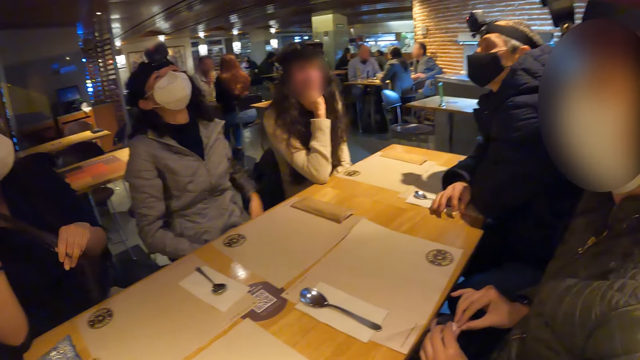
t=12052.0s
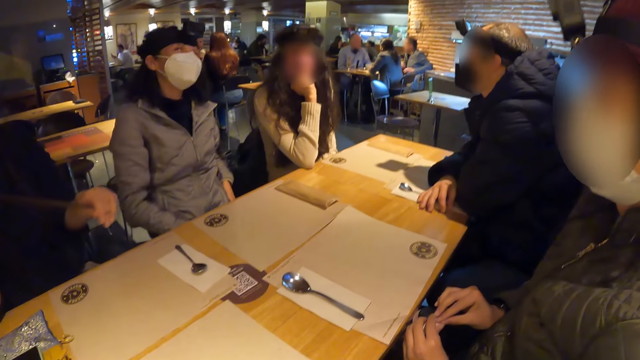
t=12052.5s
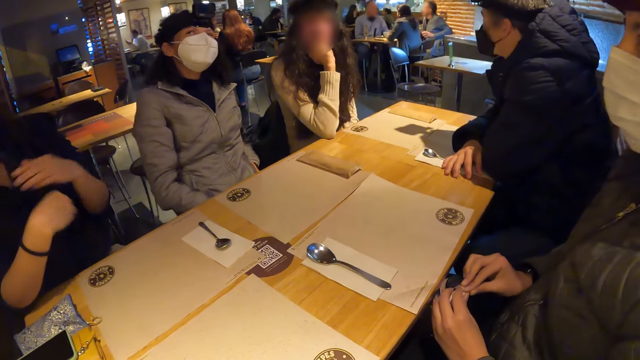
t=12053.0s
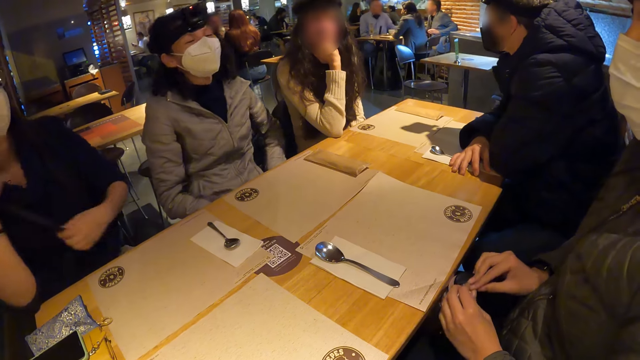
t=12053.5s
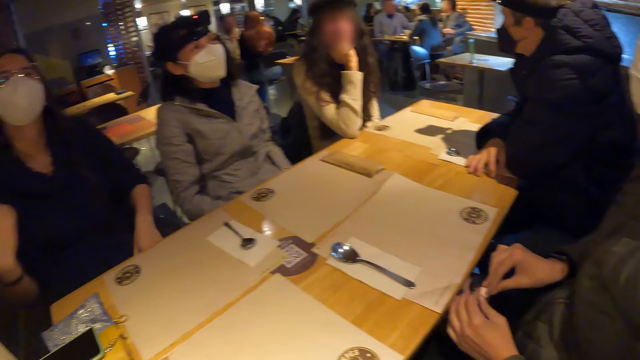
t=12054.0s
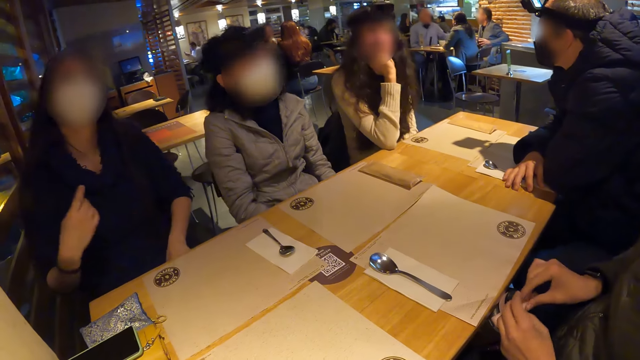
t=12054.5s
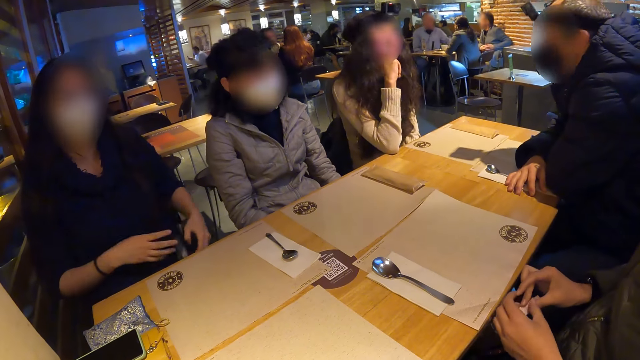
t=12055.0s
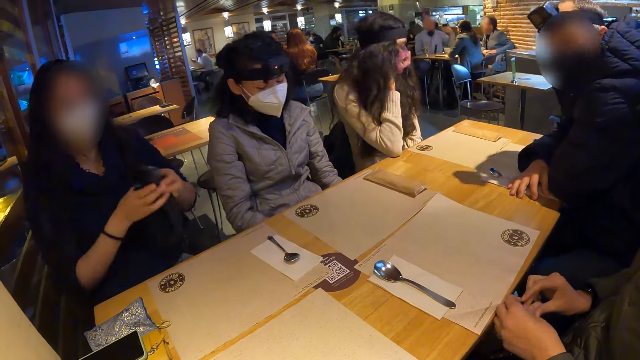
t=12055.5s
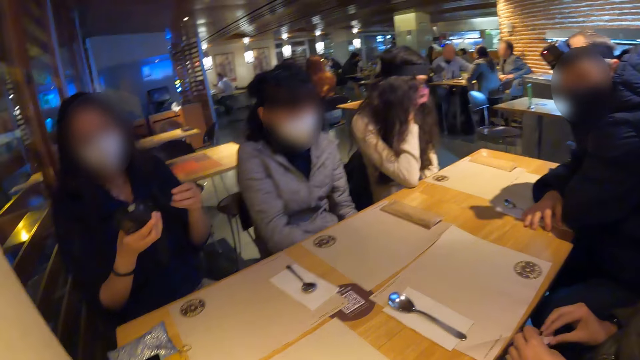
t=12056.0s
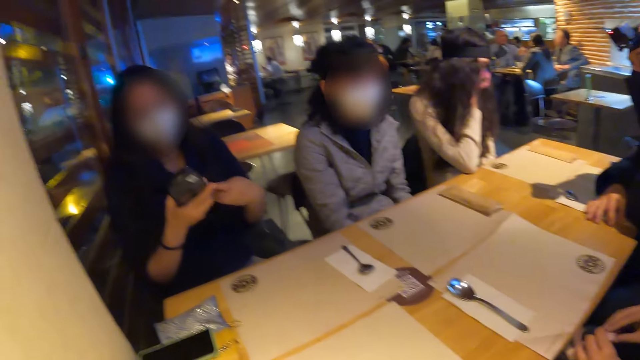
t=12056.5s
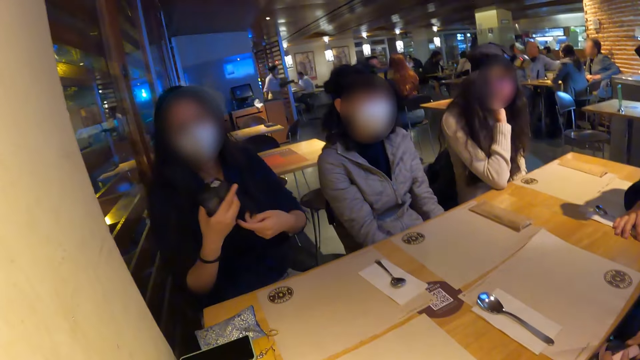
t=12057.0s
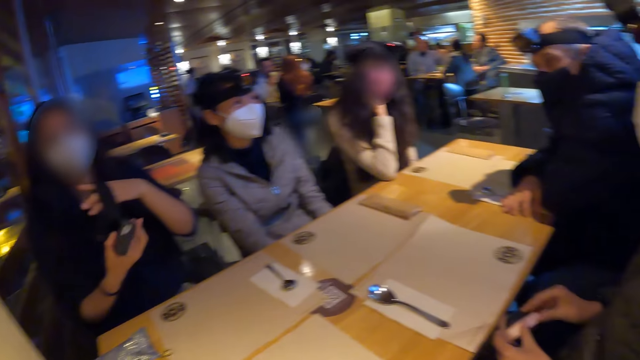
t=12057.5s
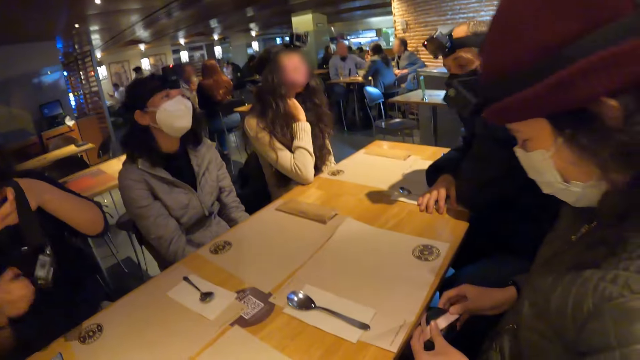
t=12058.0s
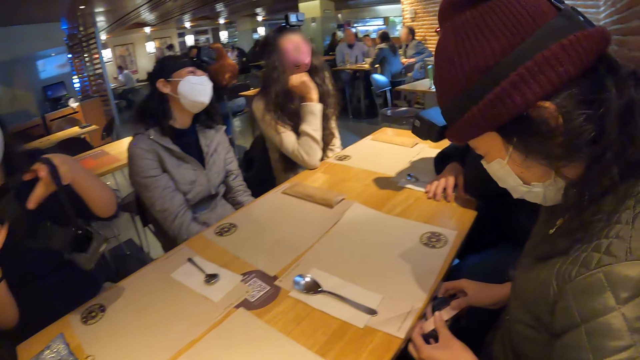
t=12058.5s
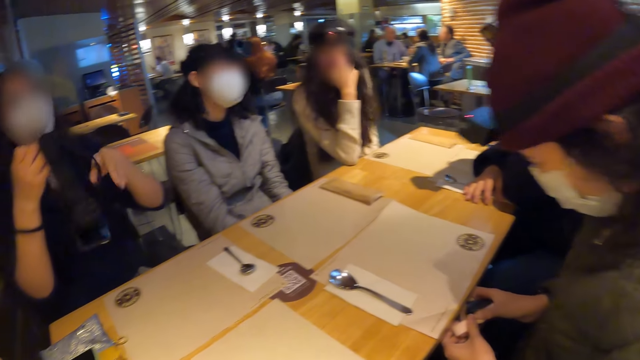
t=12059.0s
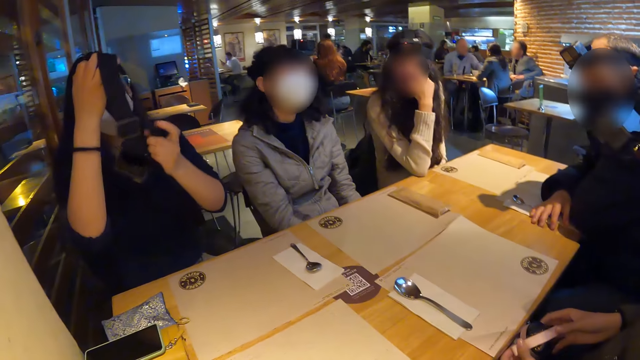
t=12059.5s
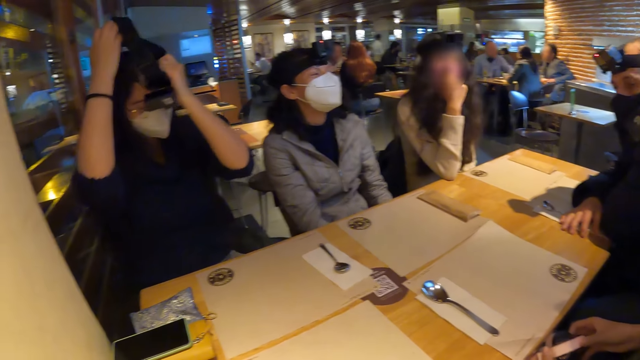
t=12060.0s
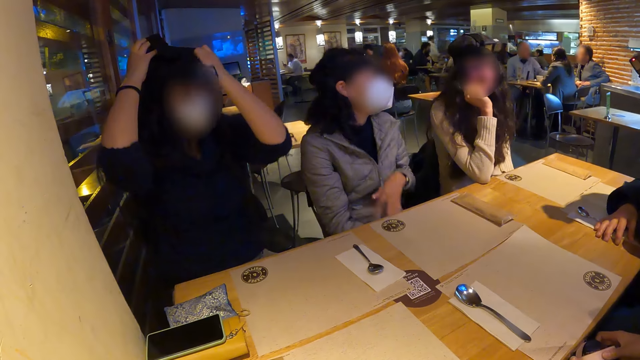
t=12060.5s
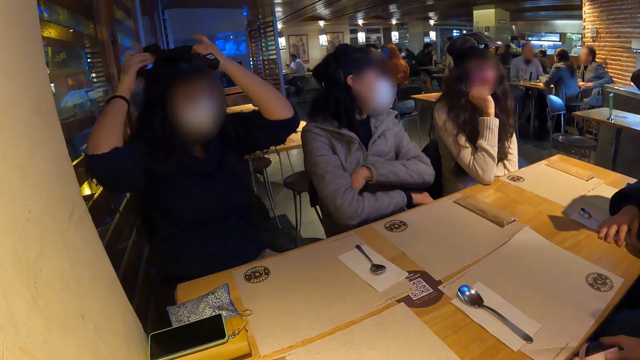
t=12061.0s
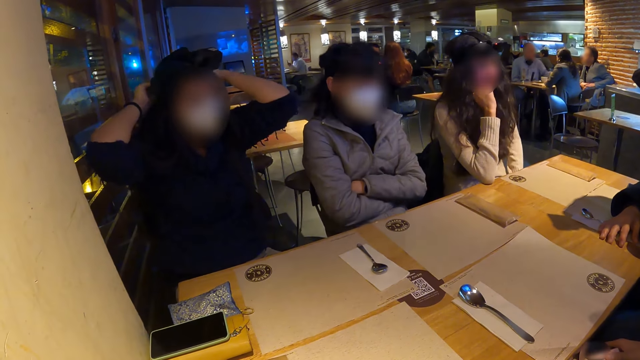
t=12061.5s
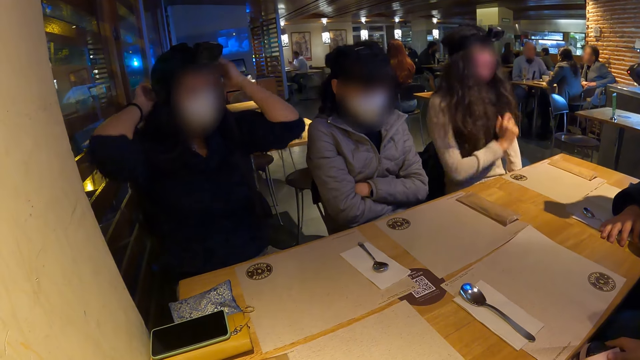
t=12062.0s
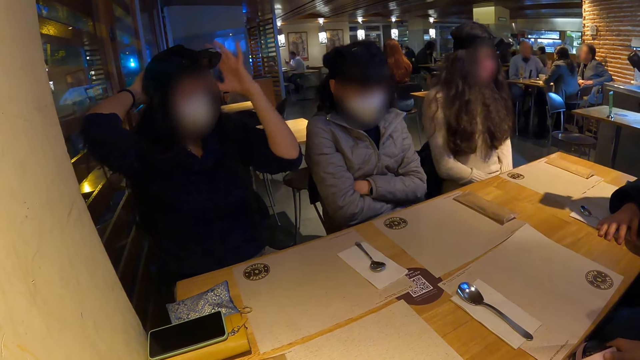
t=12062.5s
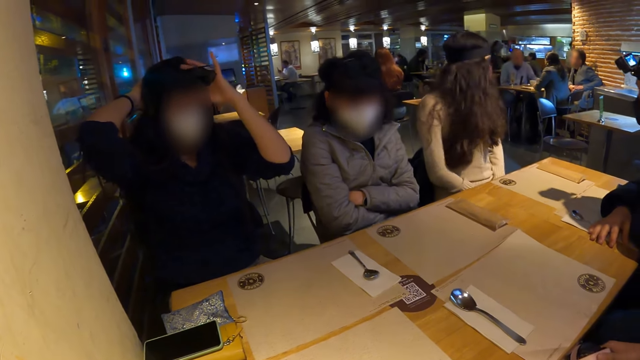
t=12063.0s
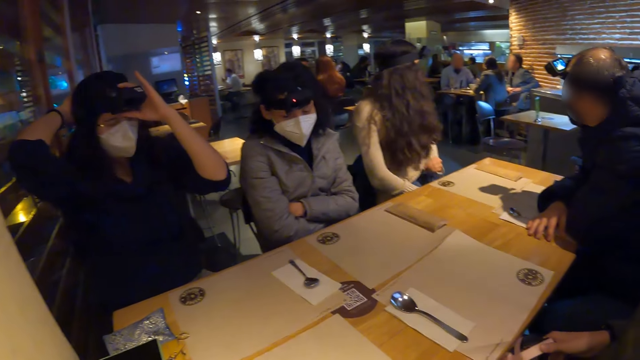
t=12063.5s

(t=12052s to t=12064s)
A woman lays back on the chair. Another woman pulls her hair. The other woman picks a camera from her legs with both hands. The other woman places the camera in both hands on her head. The first woman folds her hands.

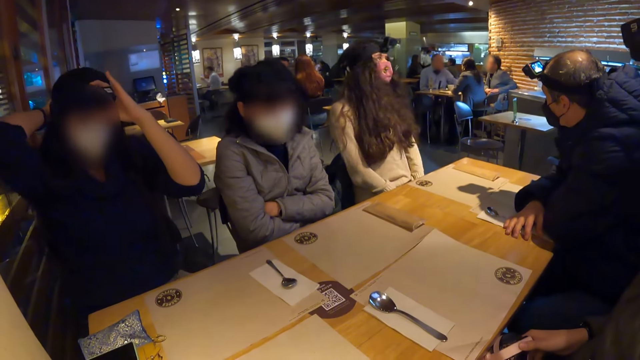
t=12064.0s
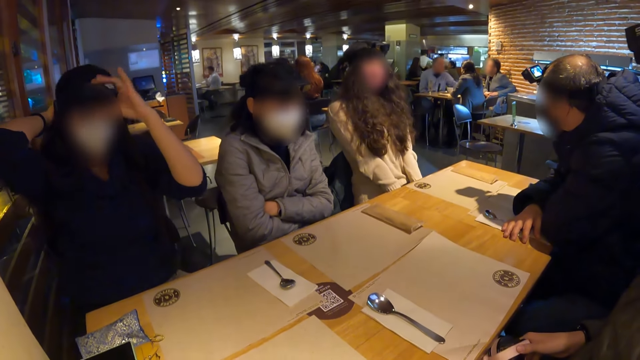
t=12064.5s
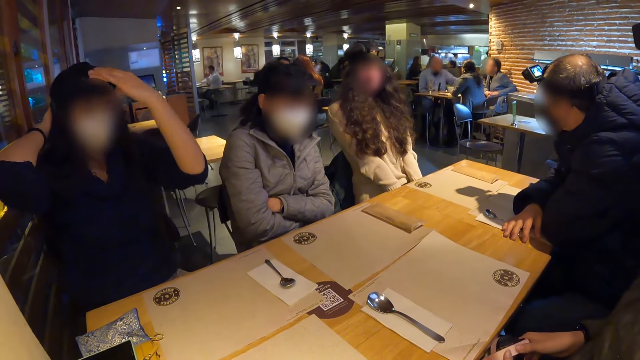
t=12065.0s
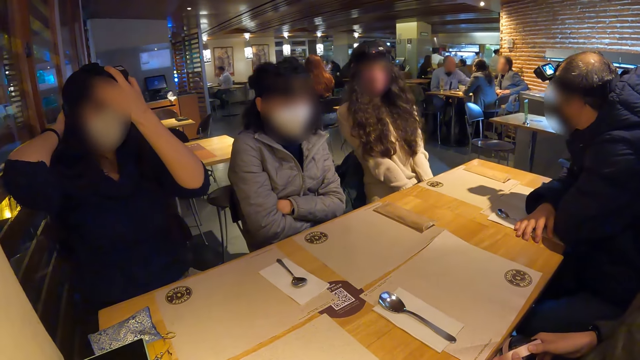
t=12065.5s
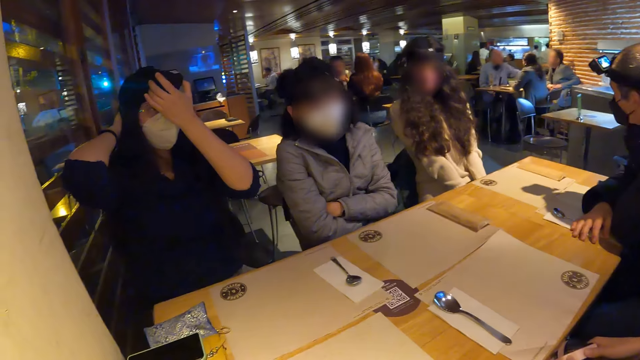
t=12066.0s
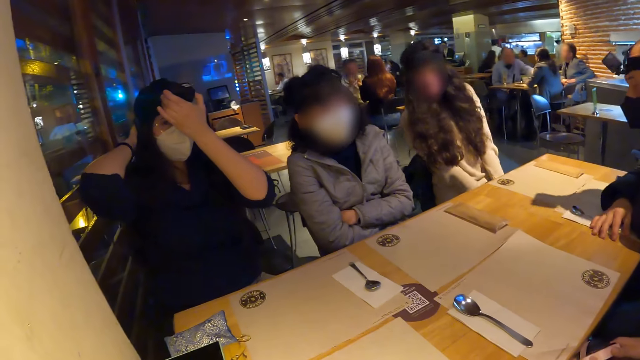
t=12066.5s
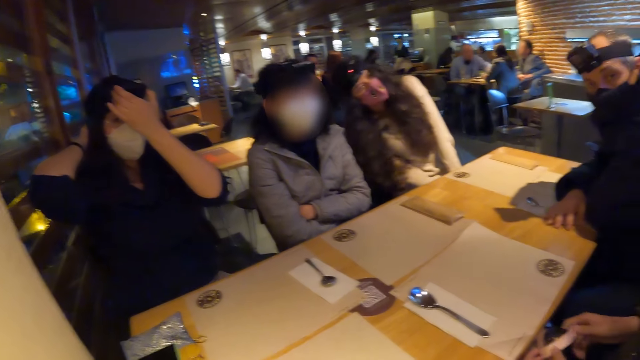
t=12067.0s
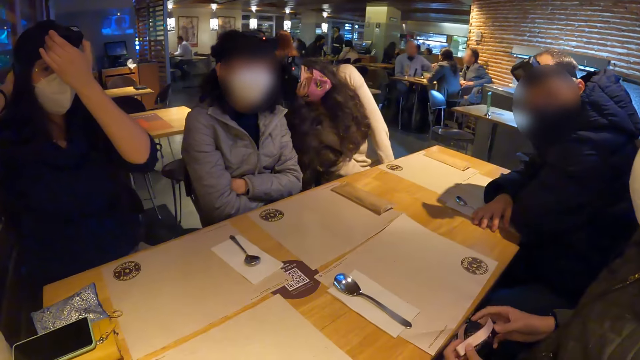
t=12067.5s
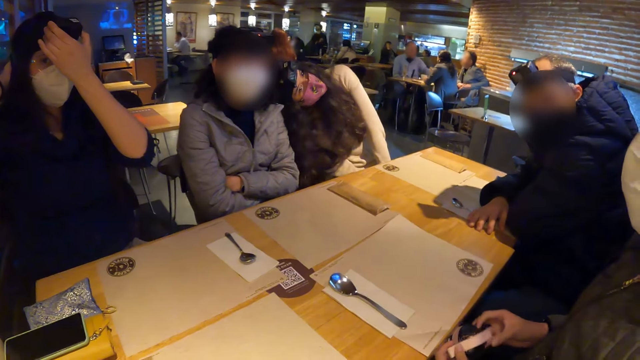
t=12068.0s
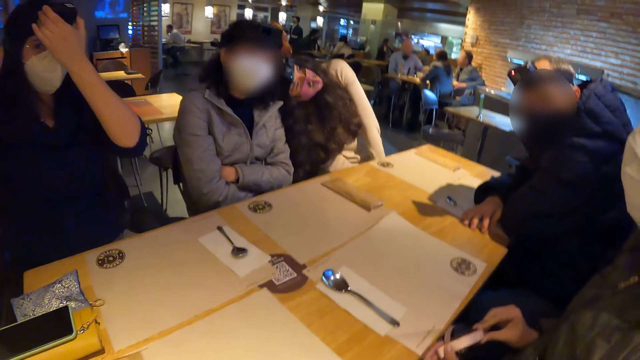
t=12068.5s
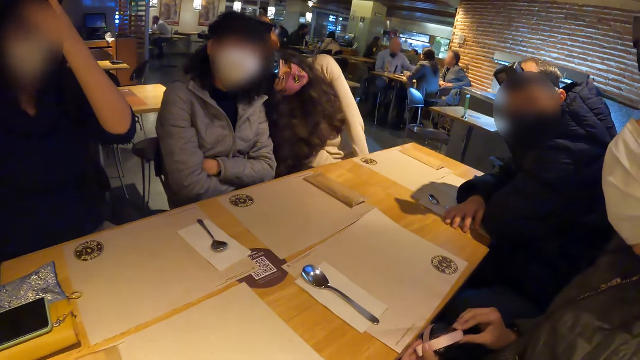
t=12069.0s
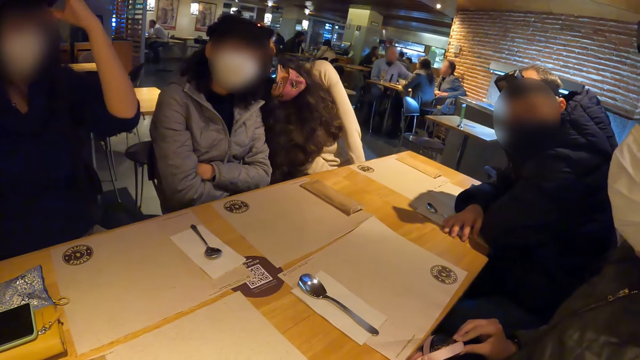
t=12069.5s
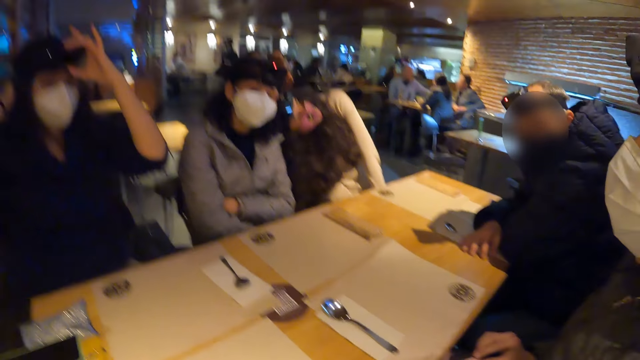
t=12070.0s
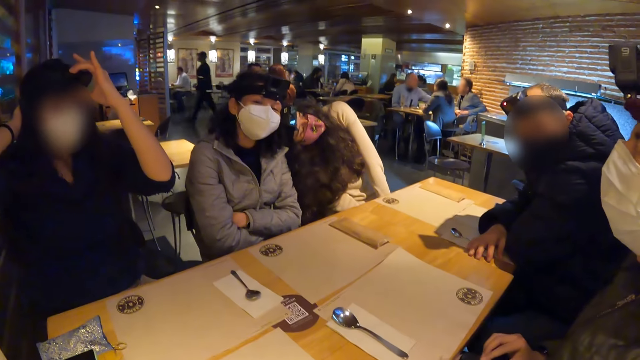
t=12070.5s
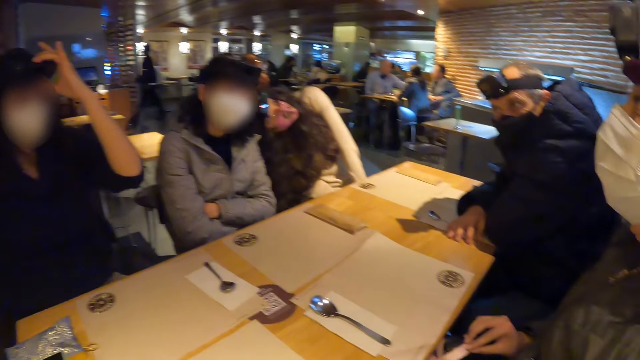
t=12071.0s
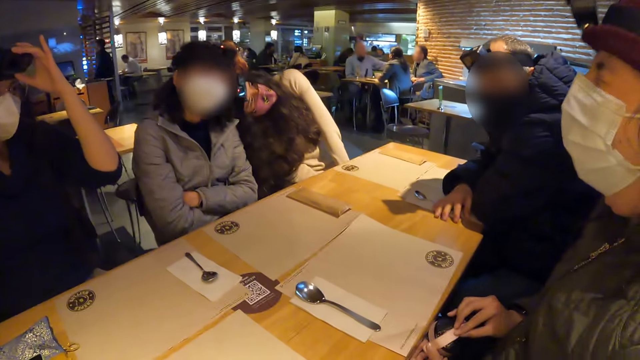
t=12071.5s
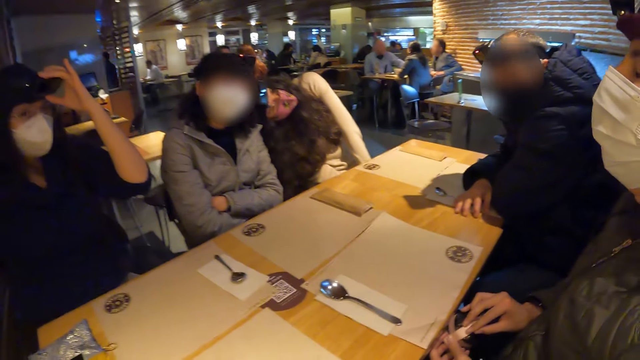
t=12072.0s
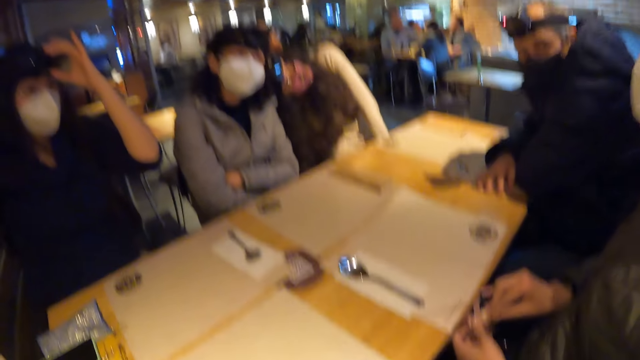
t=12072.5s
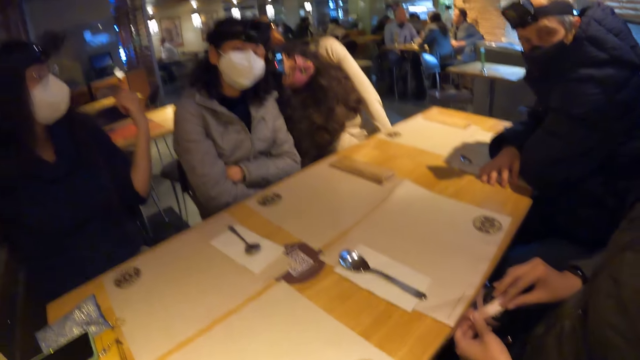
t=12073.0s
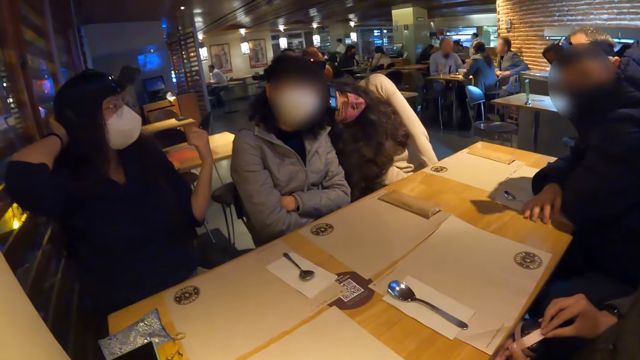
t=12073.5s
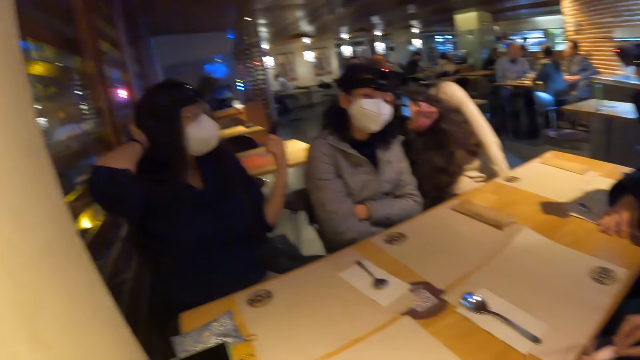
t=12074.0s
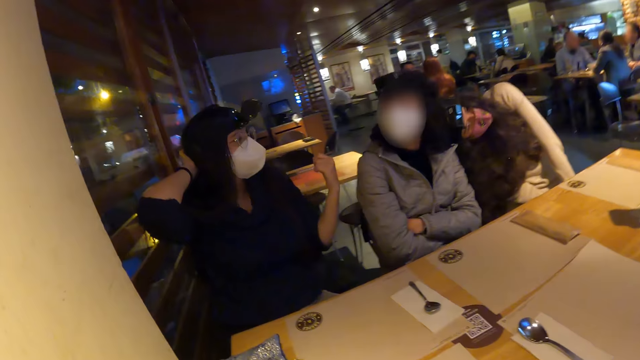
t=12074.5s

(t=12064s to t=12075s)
A woman drops her hand on her thigh. Another woman adjusts the camera. The first woman places her head on a third woman. A man speaks.
